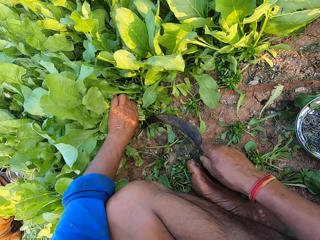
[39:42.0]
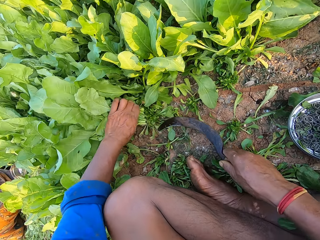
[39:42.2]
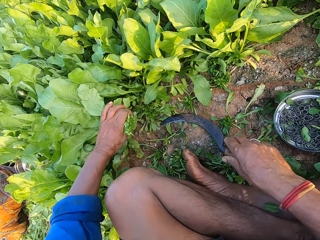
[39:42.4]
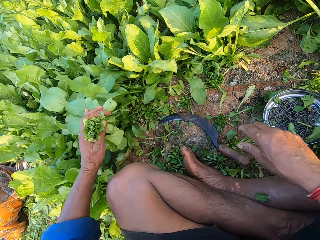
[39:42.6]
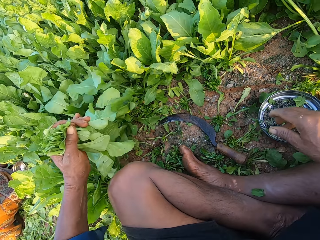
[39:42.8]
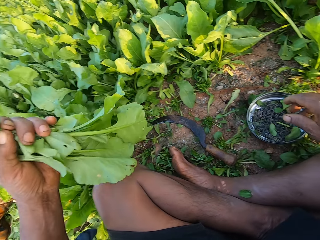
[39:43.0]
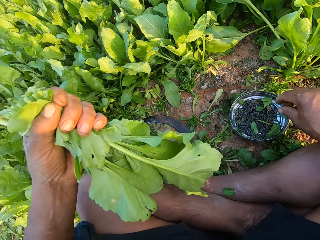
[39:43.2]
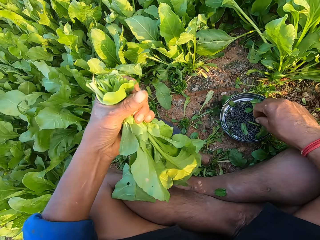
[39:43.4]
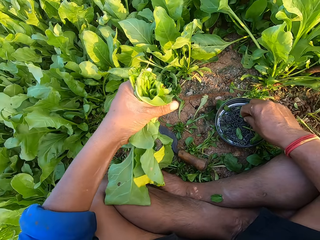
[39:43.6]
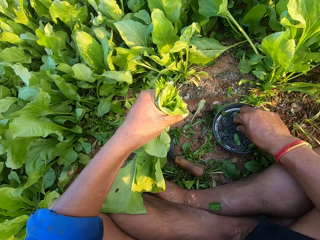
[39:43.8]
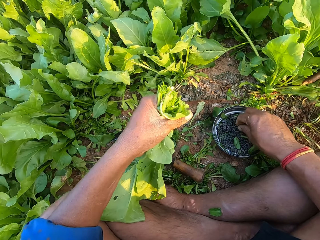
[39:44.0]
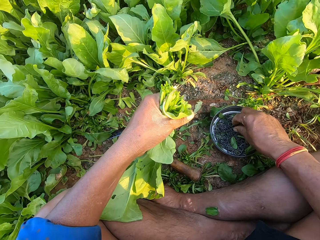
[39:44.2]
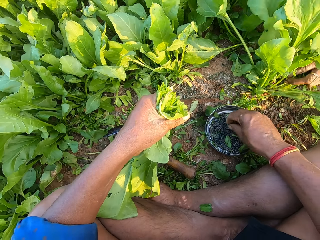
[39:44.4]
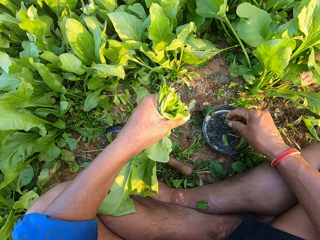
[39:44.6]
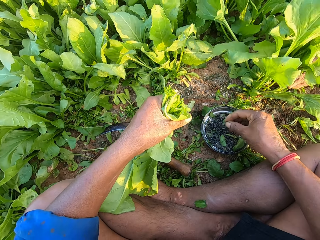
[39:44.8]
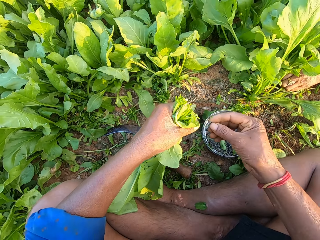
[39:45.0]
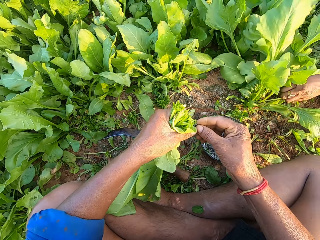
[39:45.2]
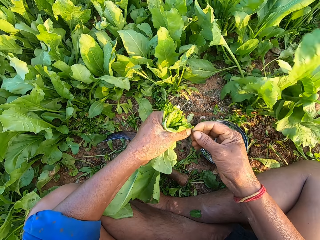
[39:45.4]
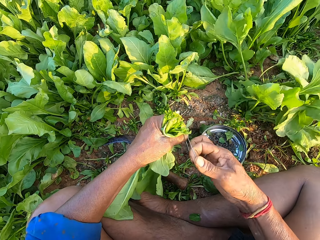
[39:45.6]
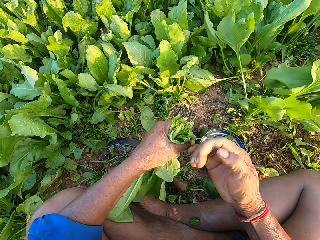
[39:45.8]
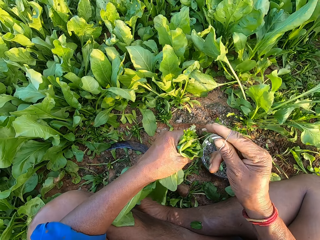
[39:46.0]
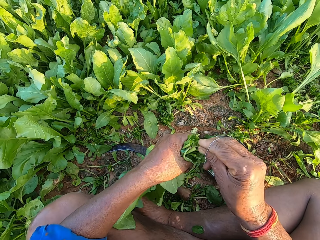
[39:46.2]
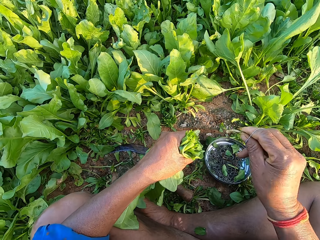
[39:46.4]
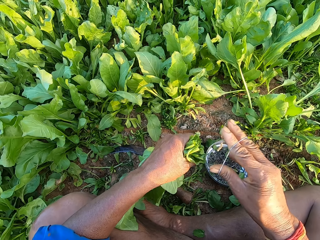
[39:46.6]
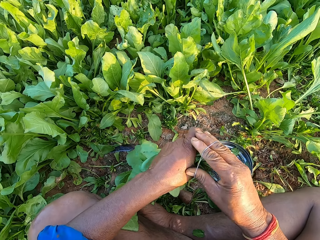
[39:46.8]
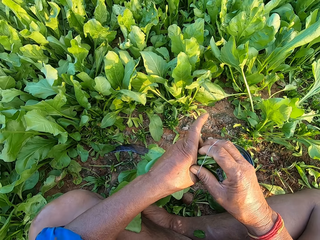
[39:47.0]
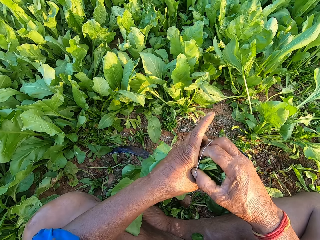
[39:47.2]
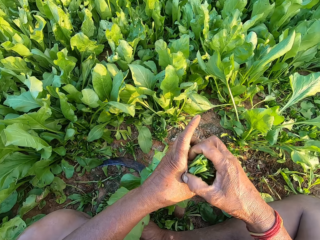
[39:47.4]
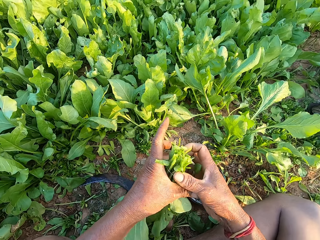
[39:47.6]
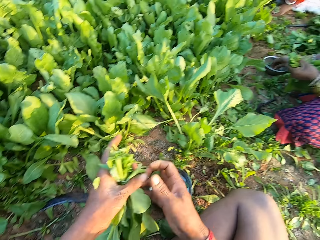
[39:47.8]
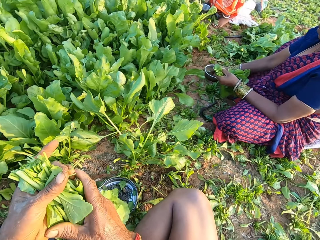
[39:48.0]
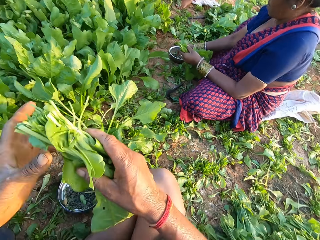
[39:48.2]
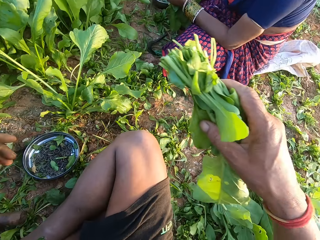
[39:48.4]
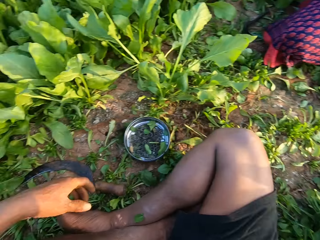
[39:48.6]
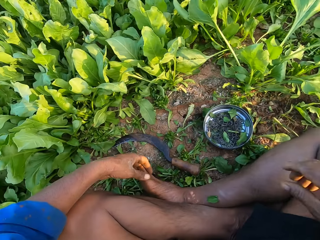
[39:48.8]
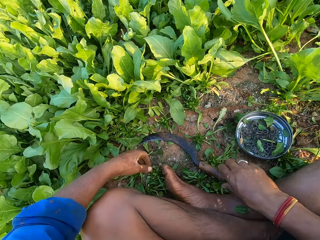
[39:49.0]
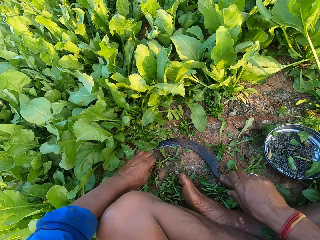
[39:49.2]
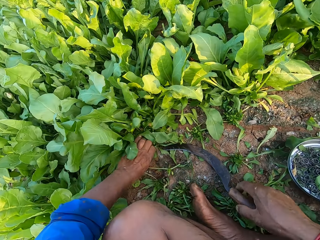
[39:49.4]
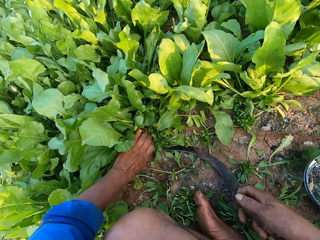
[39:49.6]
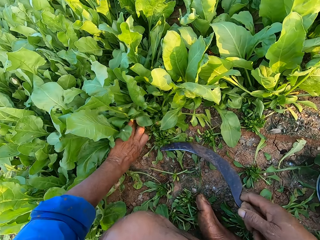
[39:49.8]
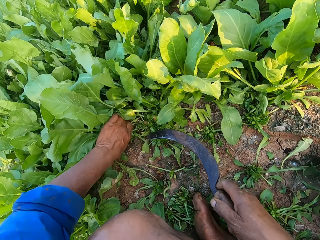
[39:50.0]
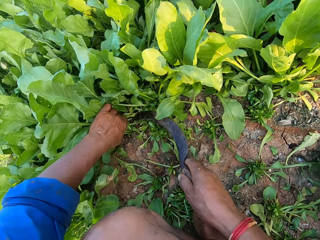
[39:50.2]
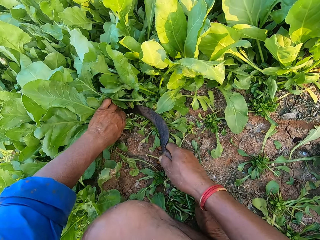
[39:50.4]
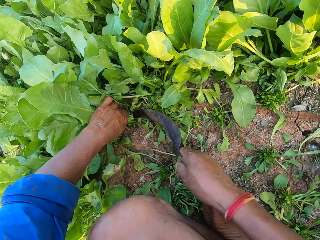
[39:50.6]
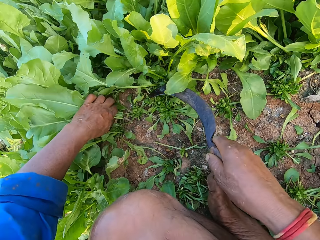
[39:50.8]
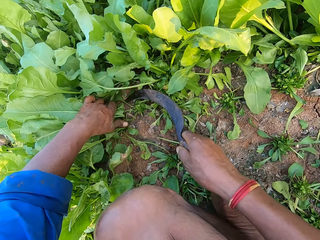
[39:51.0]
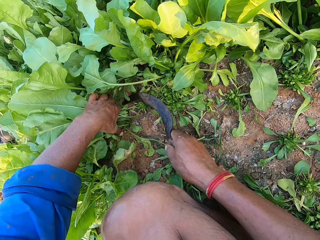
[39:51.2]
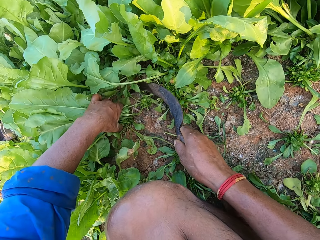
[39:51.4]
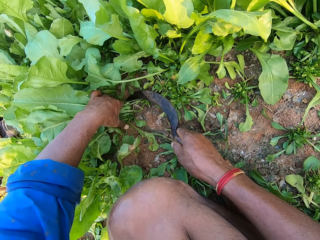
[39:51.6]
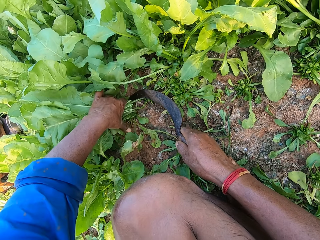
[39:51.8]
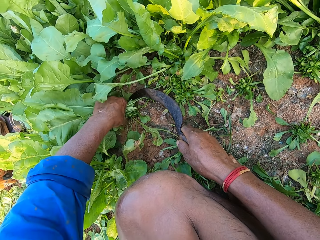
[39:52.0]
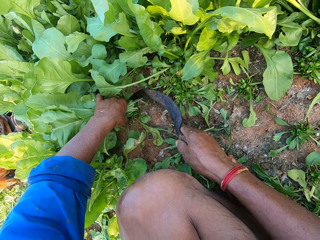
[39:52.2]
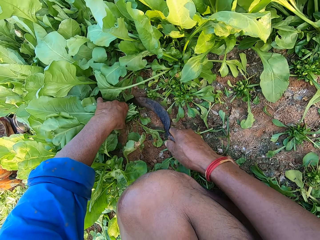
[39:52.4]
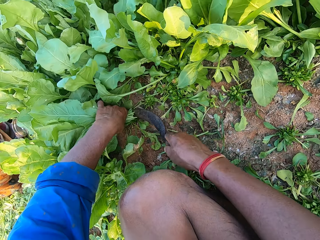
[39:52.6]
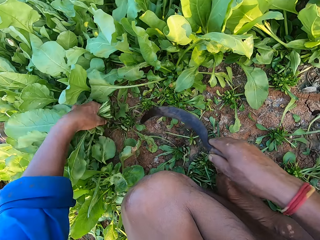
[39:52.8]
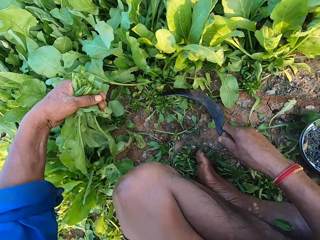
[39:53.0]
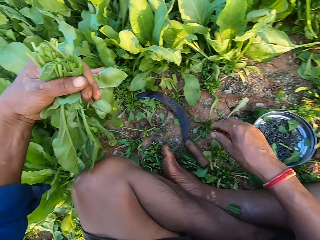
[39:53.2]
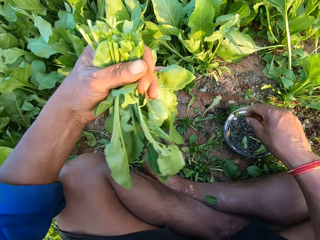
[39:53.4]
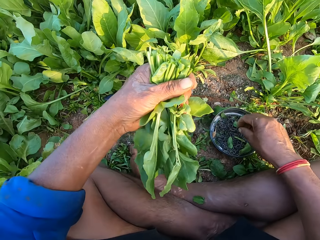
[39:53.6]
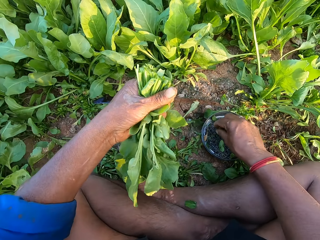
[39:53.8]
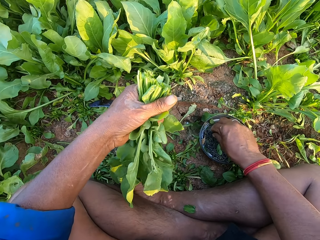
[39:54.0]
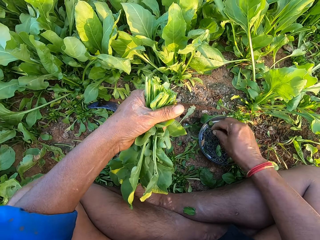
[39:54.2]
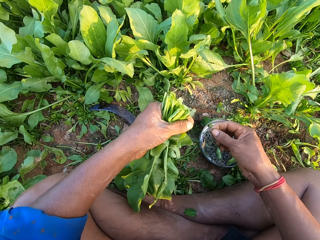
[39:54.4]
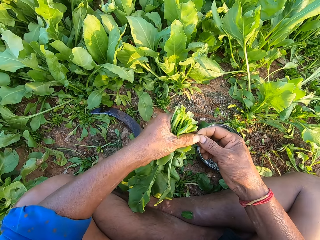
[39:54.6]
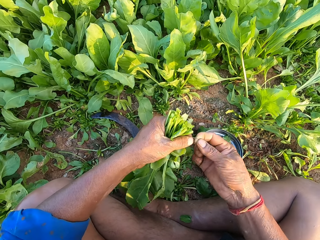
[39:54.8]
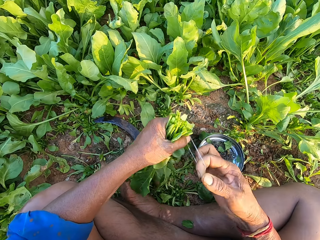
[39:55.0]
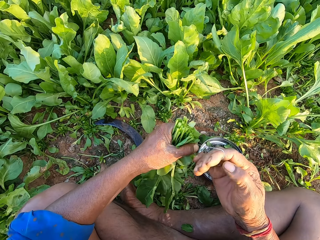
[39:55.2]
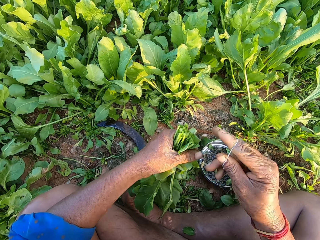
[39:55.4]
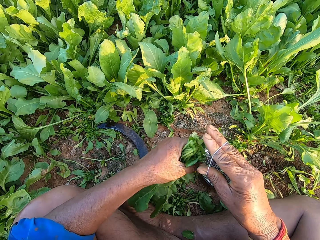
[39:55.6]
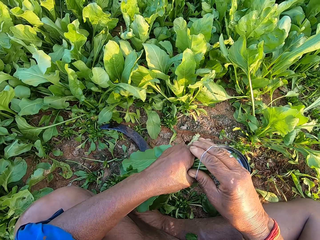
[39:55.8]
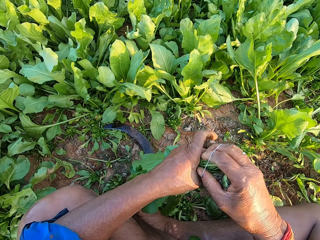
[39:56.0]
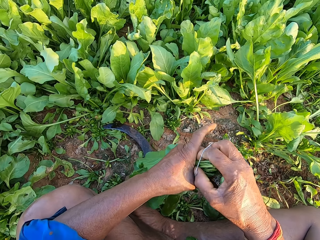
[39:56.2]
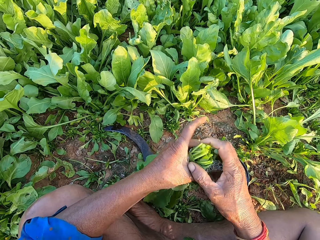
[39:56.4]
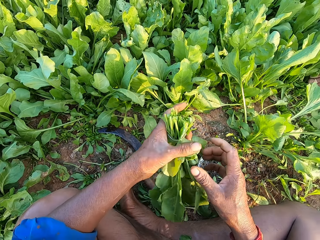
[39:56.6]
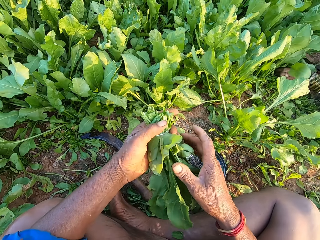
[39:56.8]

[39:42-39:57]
The camera wearer drops the sickle on the ground with his right hand. He picks a rubber band from the bowl with his right hand. A woman cuts some spinach with the sickle in her right hand. The camera wearer adjusts the rubber band with both hands. He removes a weed from the spinach in his left hand with his right hand, and tosses the weed on the ground with his right hand. He ties the spinach with the rubber band in his right hand. He passes the spinach from his left hand to his right hand. He puts a bunch of spinach on the ground. He picks the sickle from the ground with his right hand. He grabs some spinach in the ground with his left hand. He cuts the spinach with the sickle in his right hand. He grabs some spinach in the ground with his left hand. He cuts the spinach with the sickle in his right hand. He drops the sickle on the ground with his right hand. He picks a rubber band from the bowl with his right hand. He adjusts the rubber band with both hands. He ties the spinach with the rubber band in his right hand.

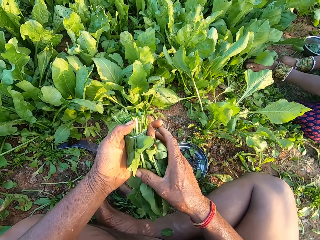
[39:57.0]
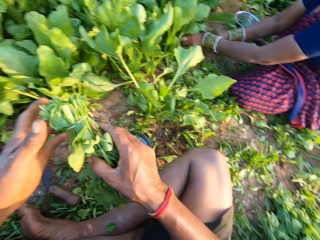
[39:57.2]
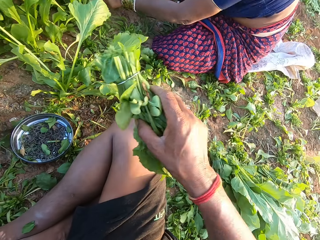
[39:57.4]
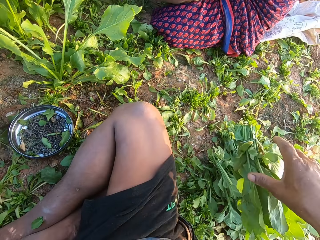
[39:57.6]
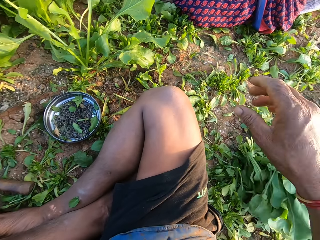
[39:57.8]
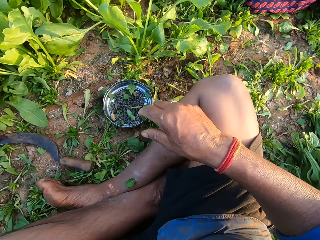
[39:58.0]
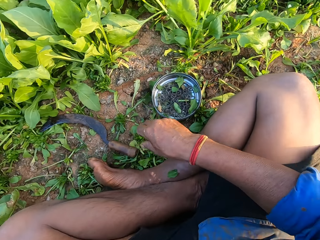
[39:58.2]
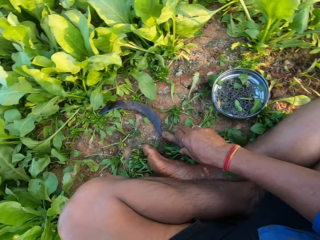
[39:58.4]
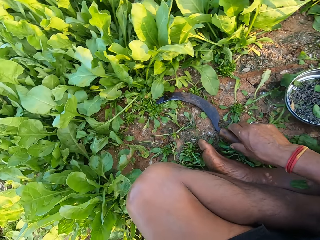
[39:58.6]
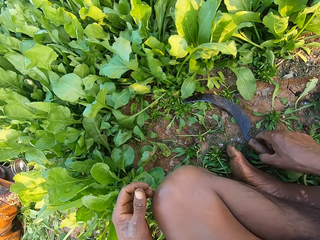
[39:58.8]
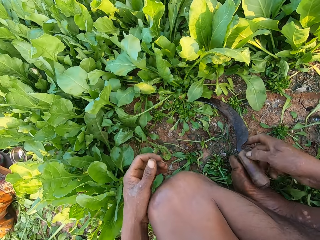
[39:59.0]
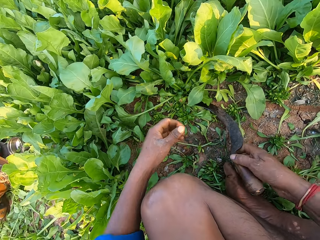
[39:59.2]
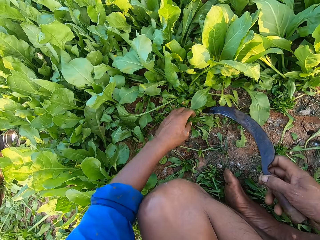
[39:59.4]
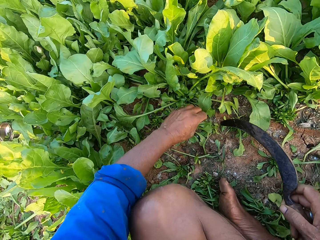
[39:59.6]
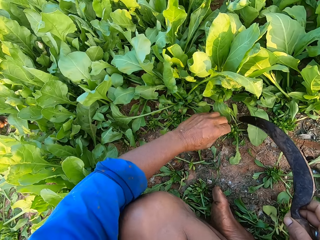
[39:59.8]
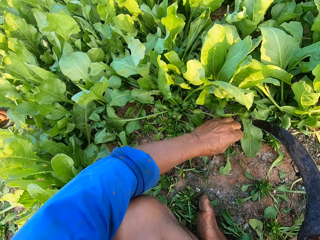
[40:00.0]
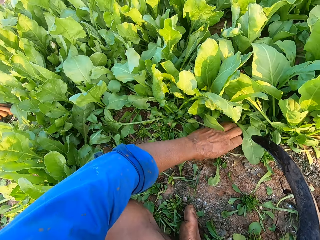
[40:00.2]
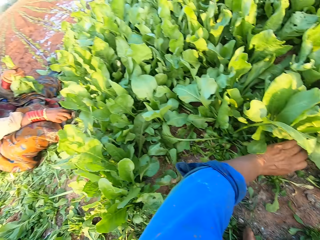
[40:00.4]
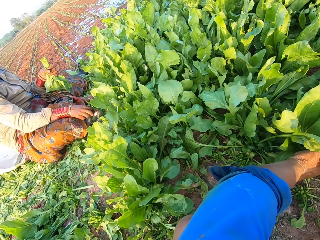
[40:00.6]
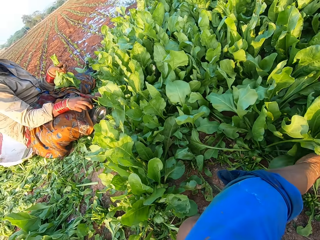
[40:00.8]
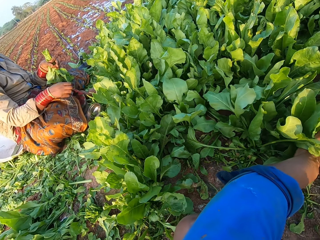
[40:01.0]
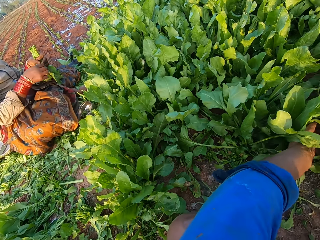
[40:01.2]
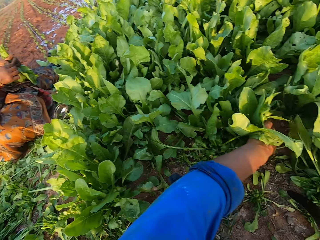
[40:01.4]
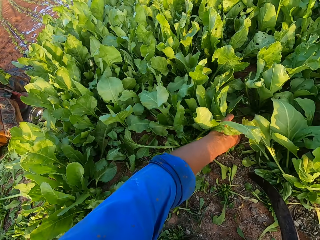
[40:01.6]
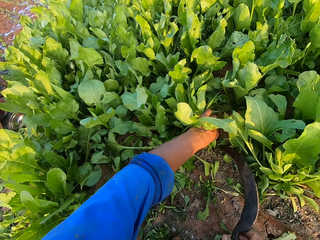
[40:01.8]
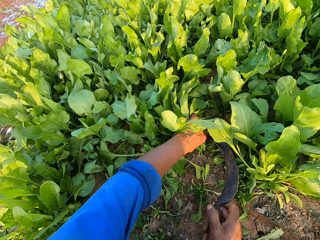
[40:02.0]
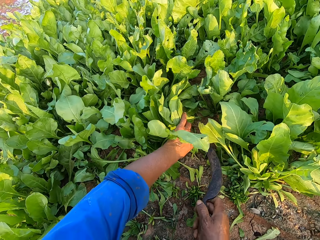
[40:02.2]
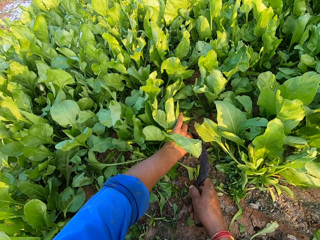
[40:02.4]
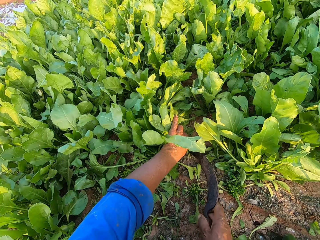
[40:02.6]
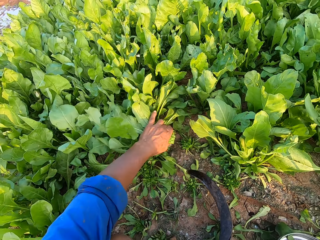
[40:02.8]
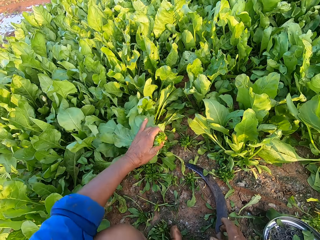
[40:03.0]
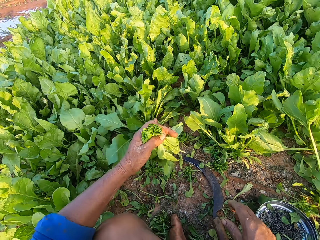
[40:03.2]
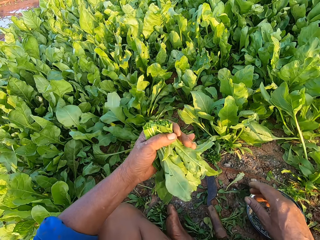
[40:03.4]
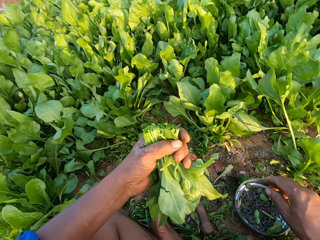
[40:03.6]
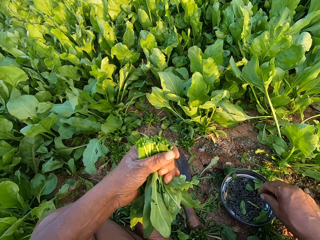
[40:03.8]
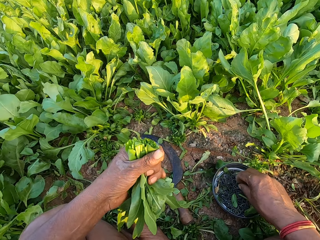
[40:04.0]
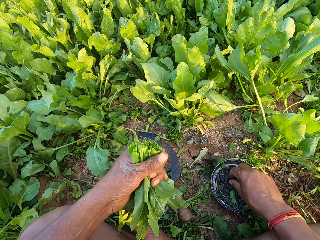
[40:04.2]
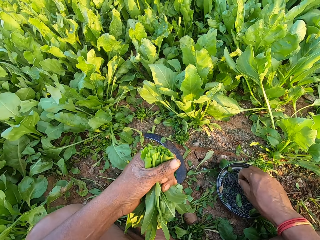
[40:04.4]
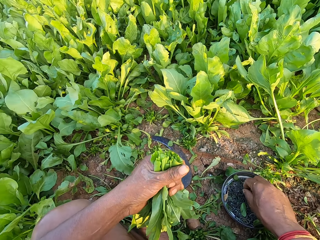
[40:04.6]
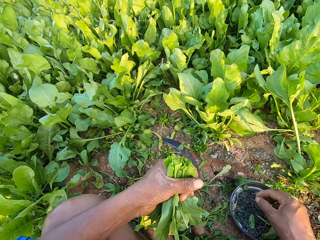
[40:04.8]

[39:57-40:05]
The camera wearer passes the spinach from his left hand to his right hand. He drops the spinach on the ground with his right hand. He picks the sickle from the ground with his right hand. He grabs some spinach in the ground with his left hand. He converses with a woman. The woman picks a rubber band from the bowl with her right hand. The camera wearer cuts the spinach with the sickle in his right hand. He drops the sickle on the ground with his right hand. He picks a rubber band from the bowl with his right hand.
